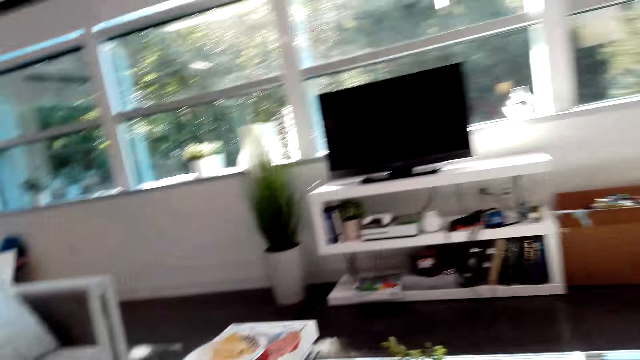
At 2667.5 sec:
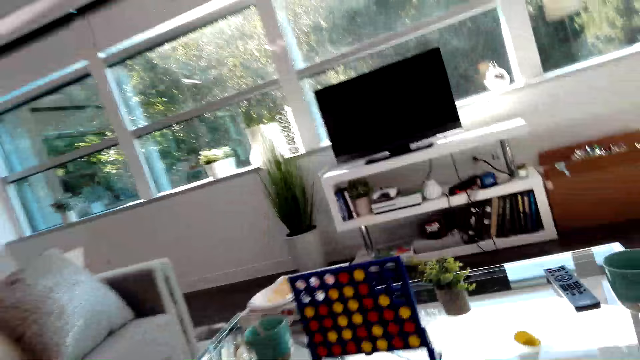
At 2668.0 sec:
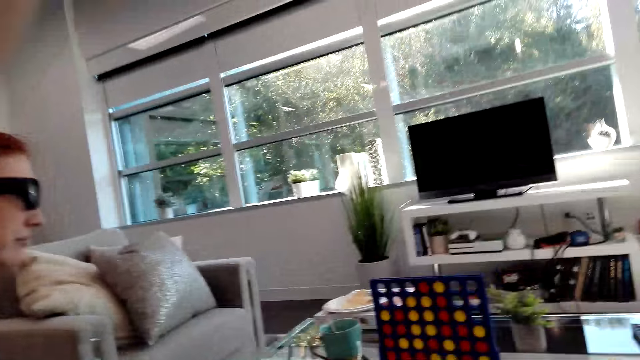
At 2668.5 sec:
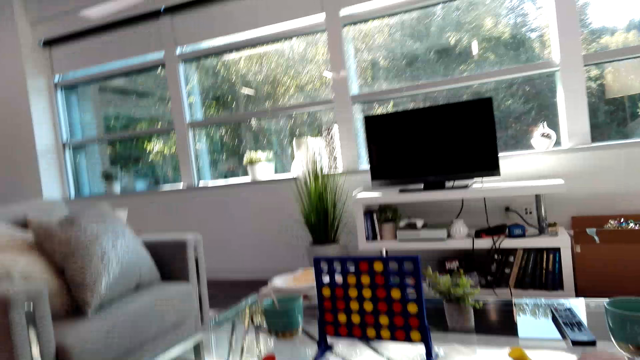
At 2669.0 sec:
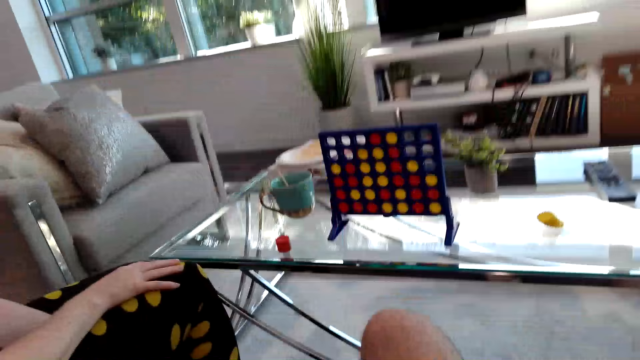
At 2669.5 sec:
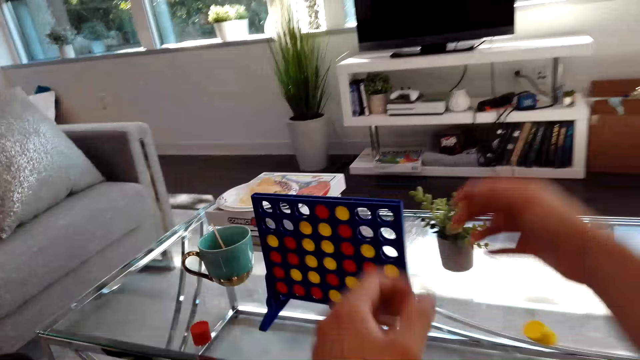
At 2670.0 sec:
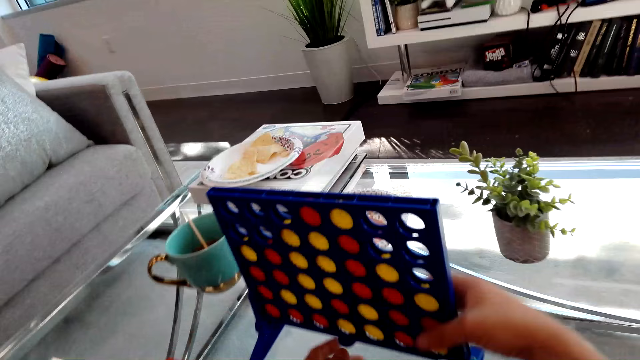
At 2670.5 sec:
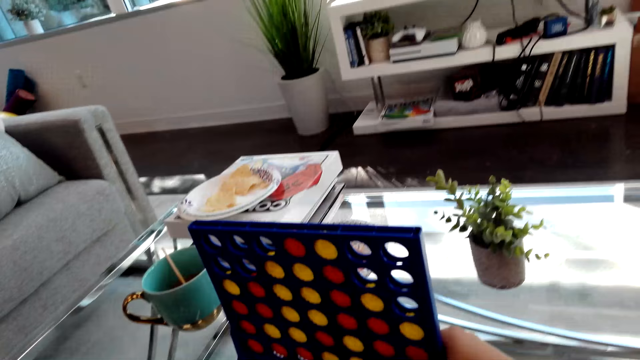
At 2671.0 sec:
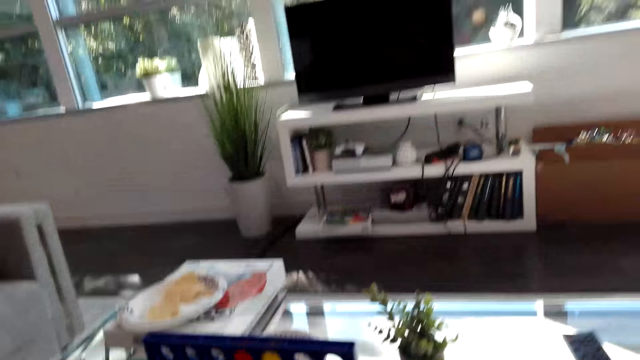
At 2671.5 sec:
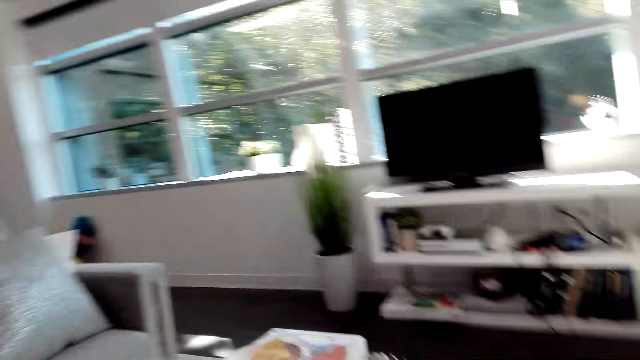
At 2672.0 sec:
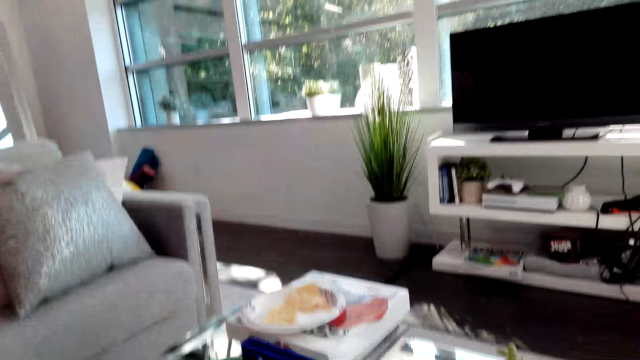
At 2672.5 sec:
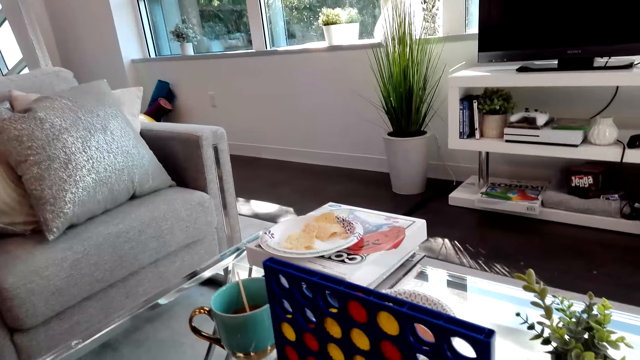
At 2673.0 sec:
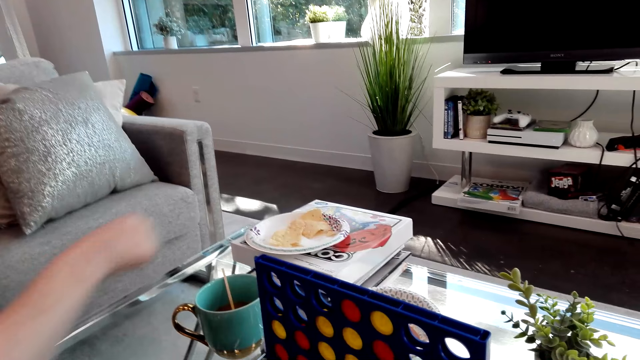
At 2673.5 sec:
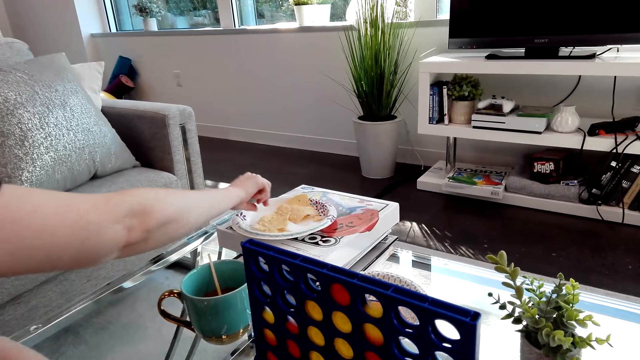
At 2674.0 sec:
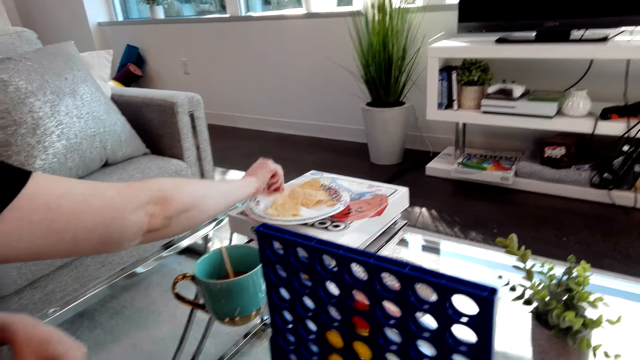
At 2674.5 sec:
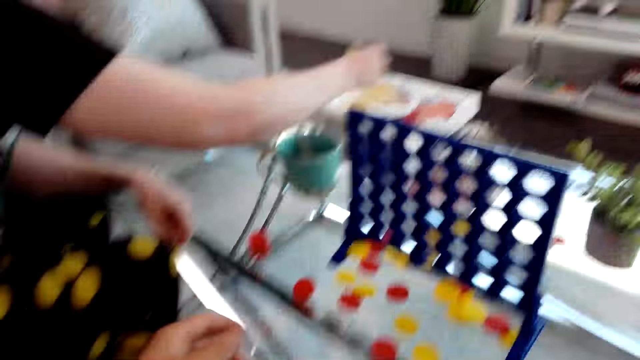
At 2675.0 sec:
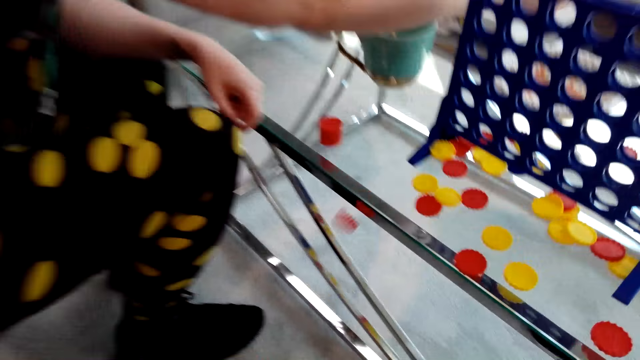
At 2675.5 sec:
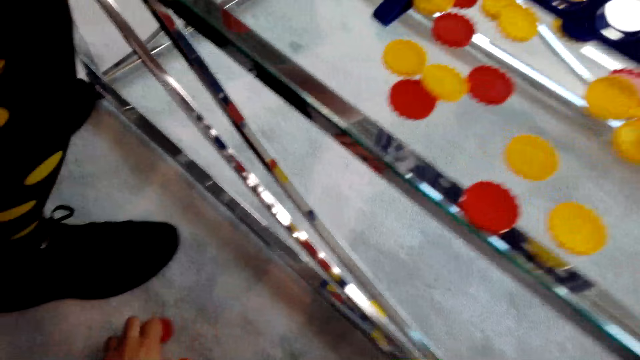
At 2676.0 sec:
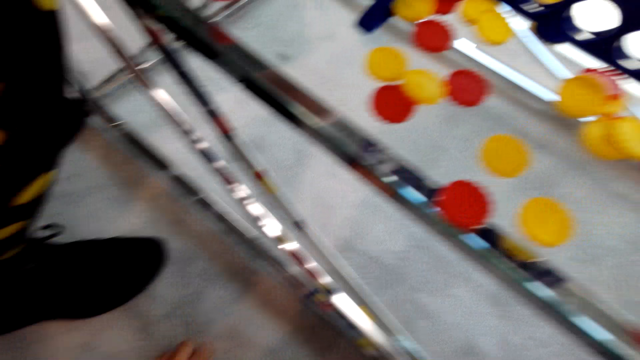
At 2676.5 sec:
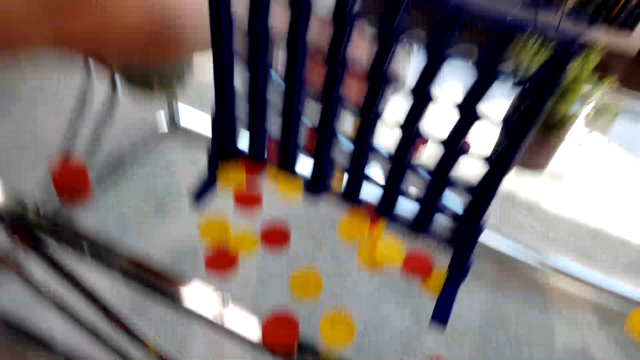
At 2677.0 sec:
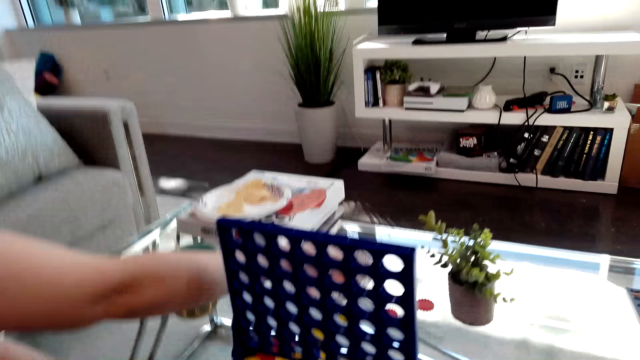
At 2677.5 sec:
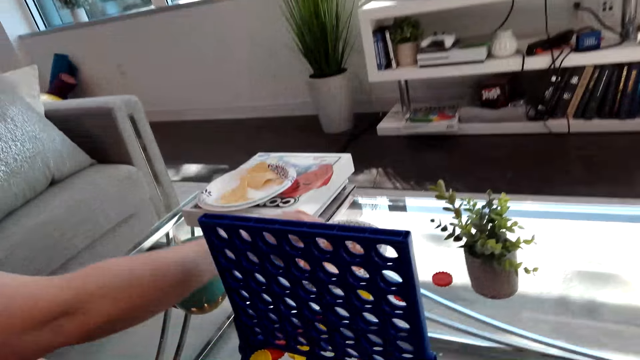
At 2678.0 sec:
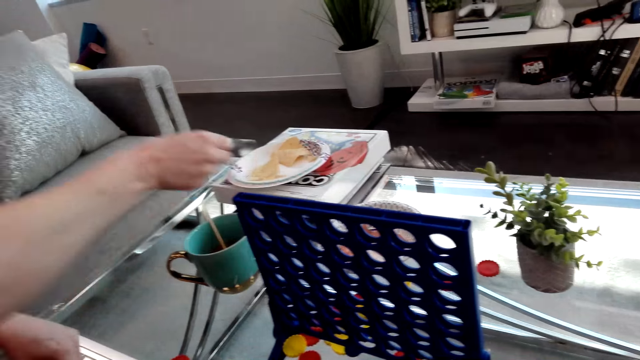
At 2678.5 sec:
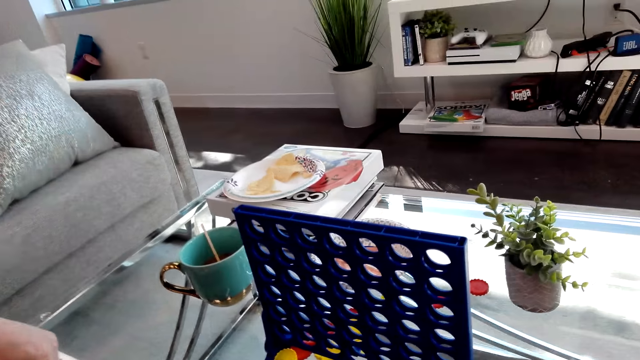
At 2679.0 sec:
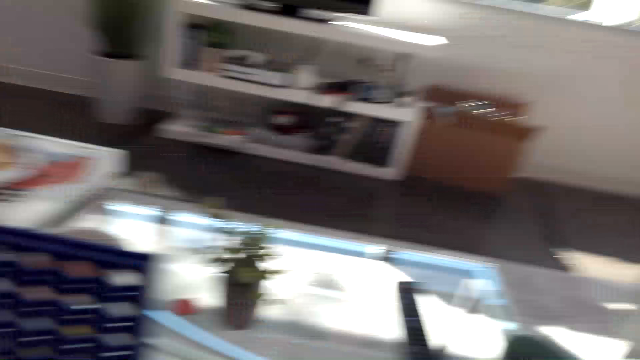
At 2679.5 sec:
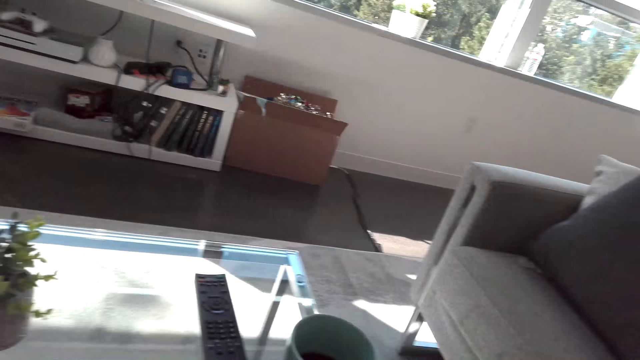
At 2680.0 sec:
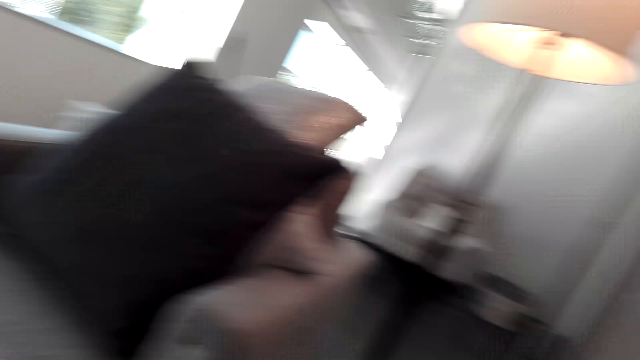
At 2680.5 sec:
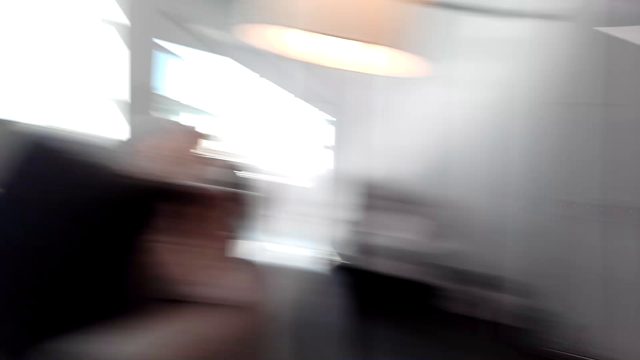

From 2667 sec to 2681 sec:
The camera wearer looks at the connect game. They lean forward. They lift the hand. They look at the connect game. They release the checkers in the Connect 4. They hold the connect game. They look at the TV. They look at the connect game. A woman picks crisps. The camera wearer picks up checkers from the floor. They look around the living room. They look at the connect game.

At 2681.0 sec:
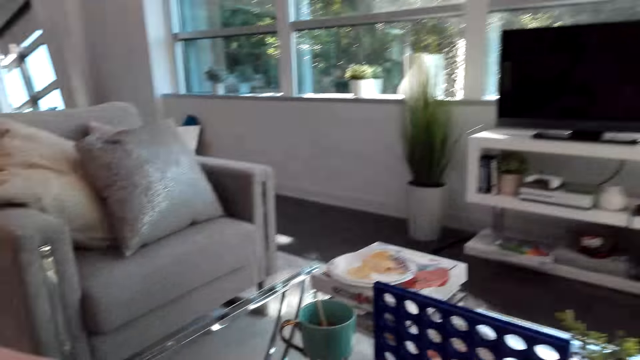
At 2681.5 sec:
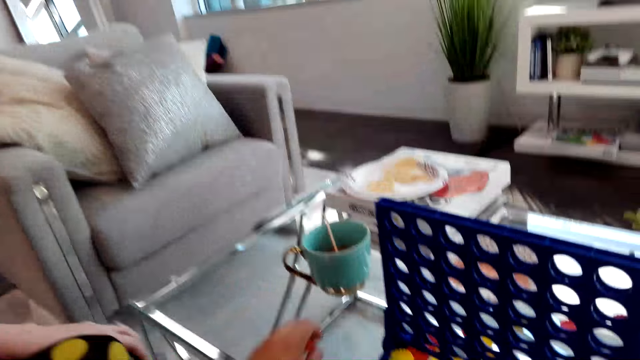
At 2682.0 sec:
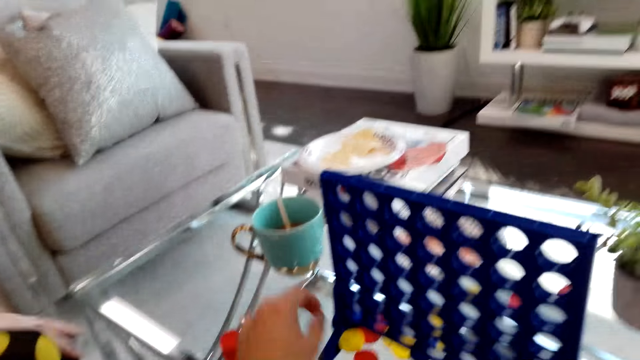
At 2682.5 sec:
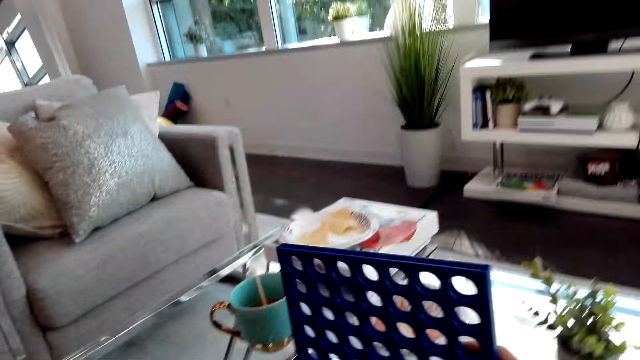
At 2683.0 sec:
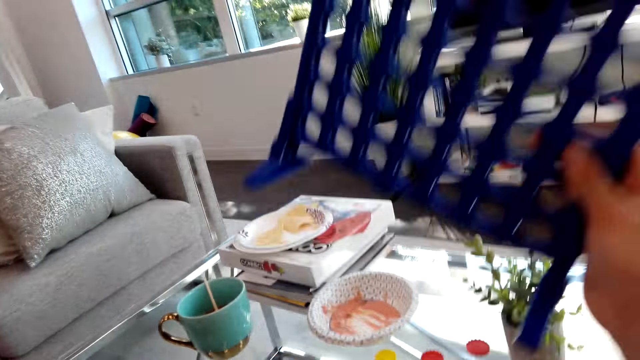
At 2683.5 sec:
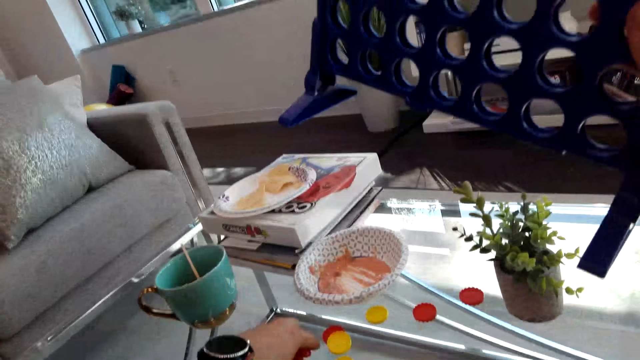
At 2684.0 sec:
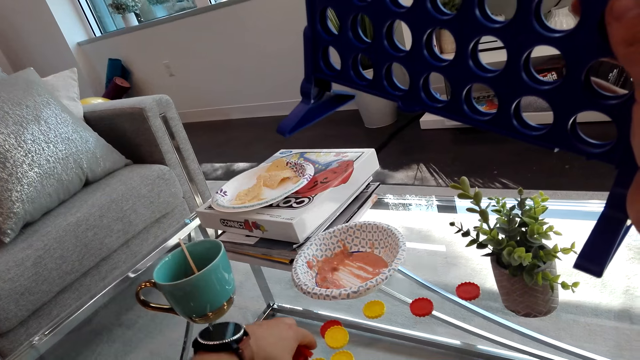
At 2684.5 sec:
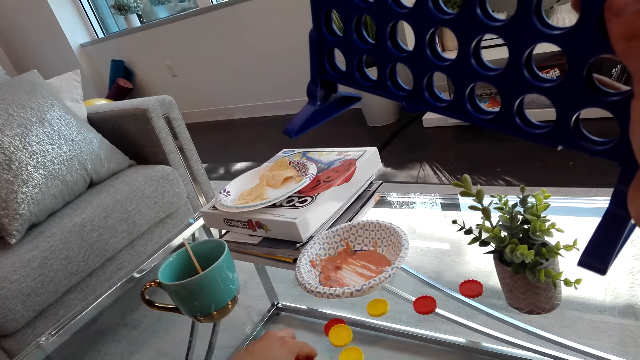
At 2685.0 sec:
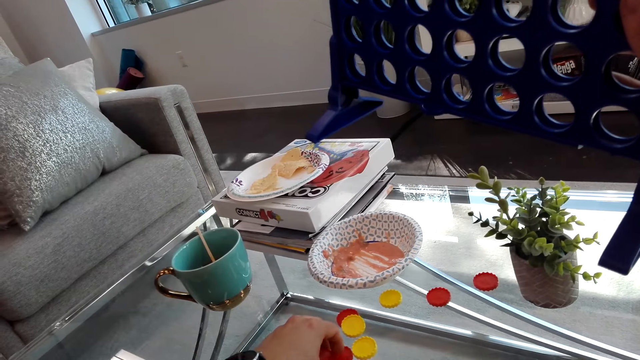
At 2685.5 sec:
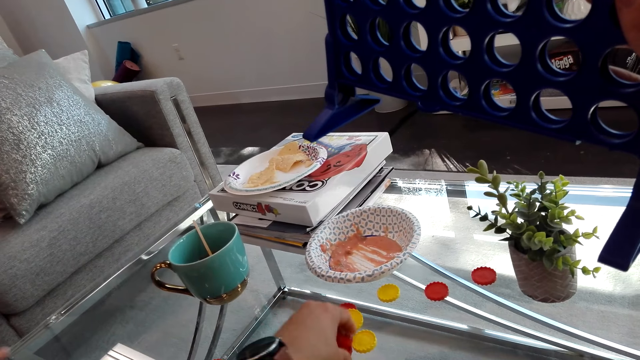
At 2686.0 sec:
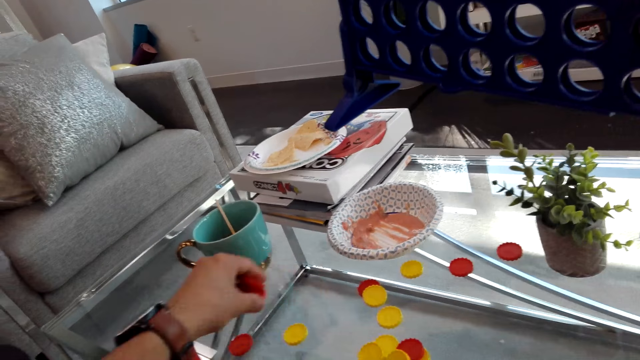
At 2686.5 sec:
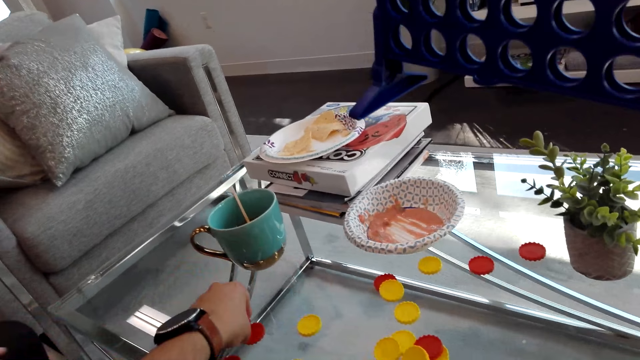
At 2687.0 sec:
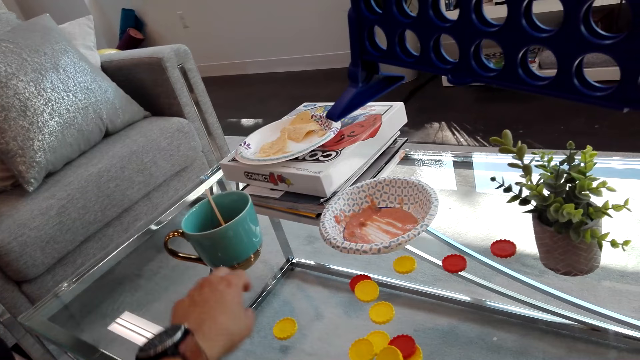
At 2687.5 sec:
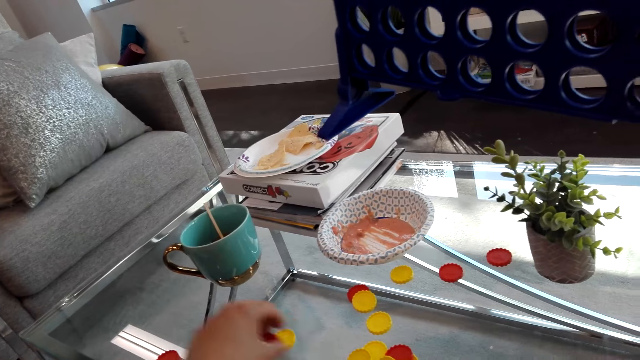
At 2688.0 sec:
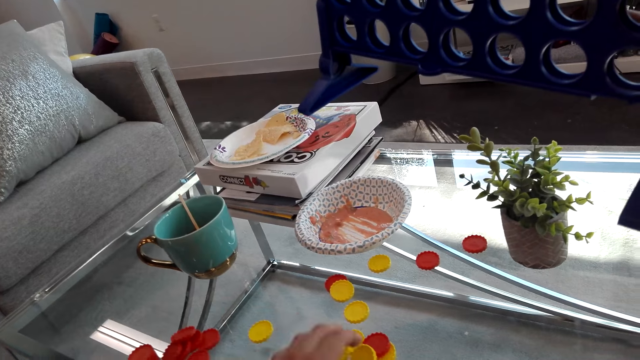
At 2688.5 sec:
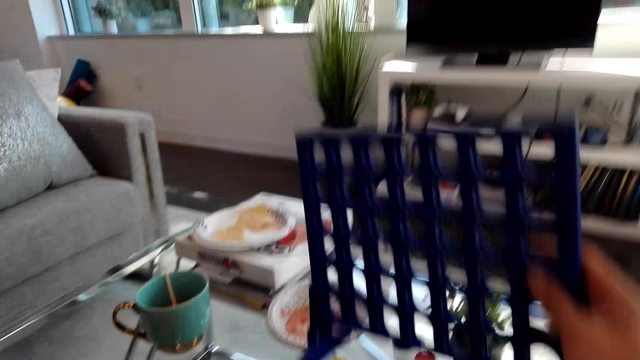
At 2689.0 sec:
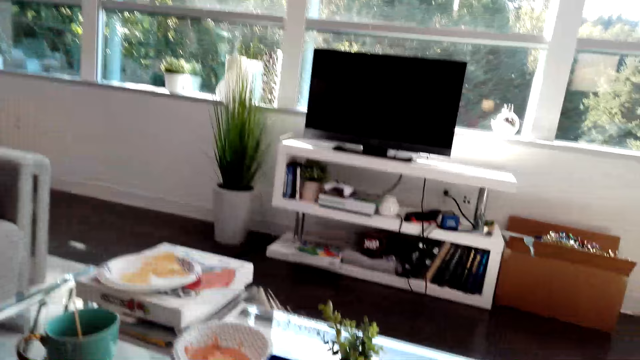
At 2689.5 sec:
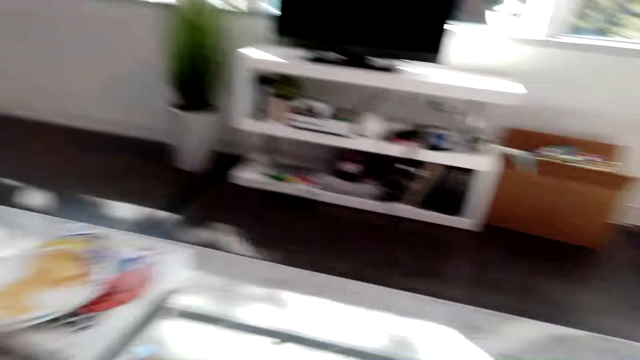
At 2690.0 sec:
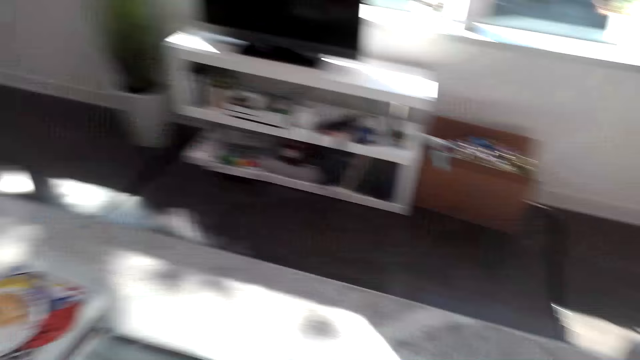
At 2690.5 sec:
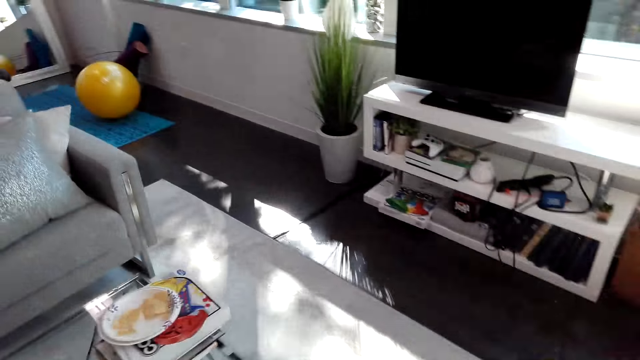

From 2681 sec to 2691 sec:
The camera wearer puts a red checker on the table. They pick up the puzzle piece. They collect the checkers and lift the connect 4 rack. They pick up the puzzle pieces. They look at the TV. They stand up and walk in the room.
